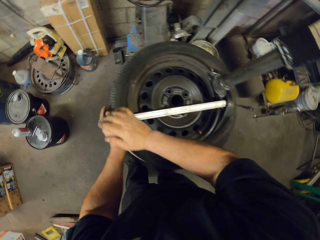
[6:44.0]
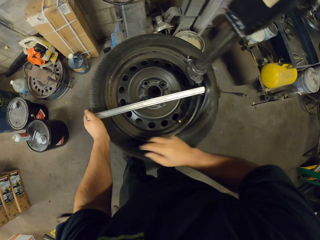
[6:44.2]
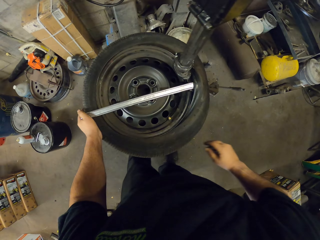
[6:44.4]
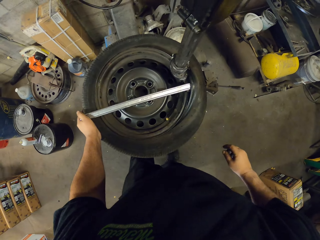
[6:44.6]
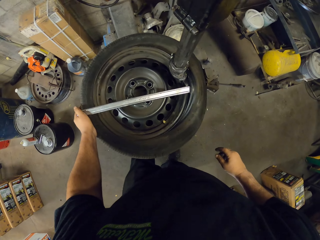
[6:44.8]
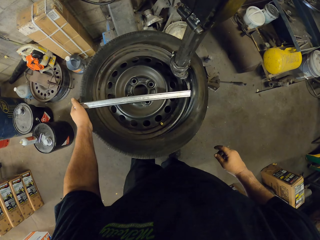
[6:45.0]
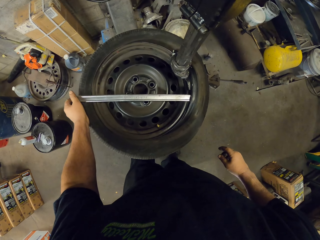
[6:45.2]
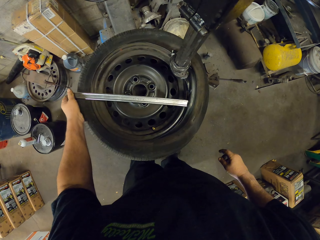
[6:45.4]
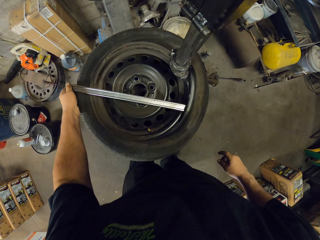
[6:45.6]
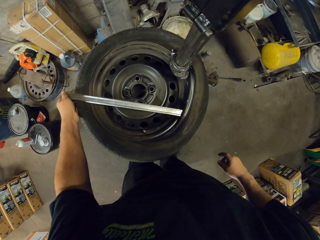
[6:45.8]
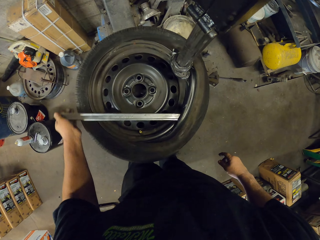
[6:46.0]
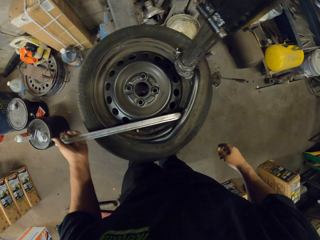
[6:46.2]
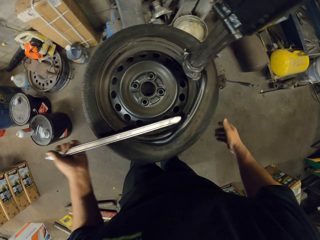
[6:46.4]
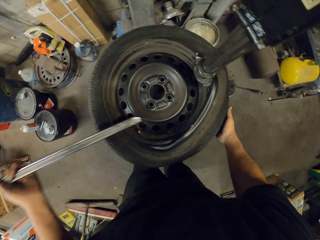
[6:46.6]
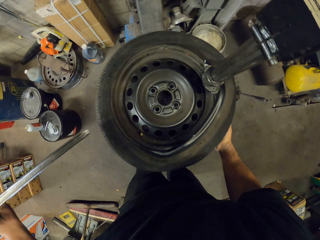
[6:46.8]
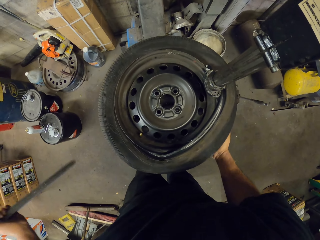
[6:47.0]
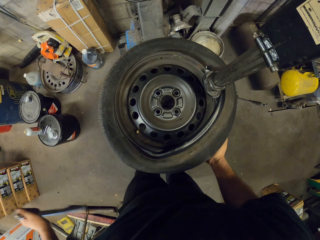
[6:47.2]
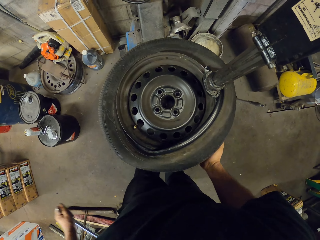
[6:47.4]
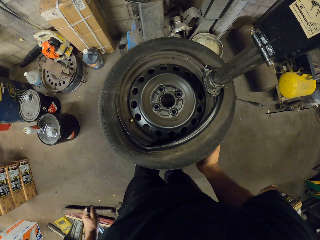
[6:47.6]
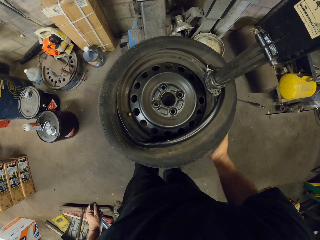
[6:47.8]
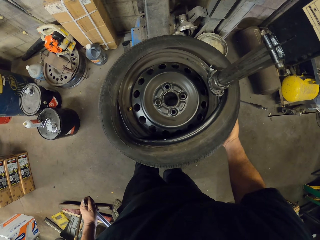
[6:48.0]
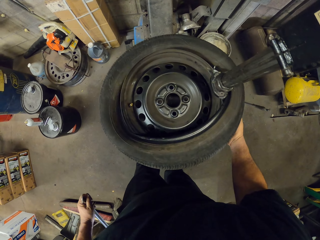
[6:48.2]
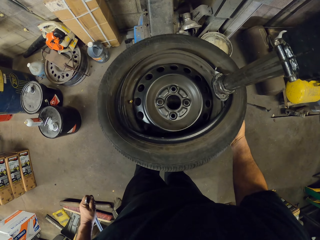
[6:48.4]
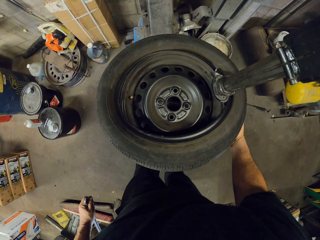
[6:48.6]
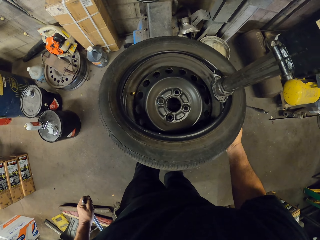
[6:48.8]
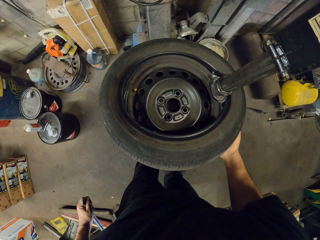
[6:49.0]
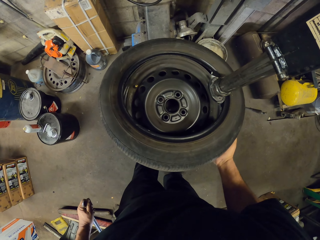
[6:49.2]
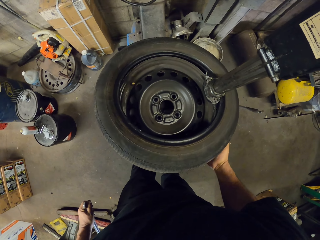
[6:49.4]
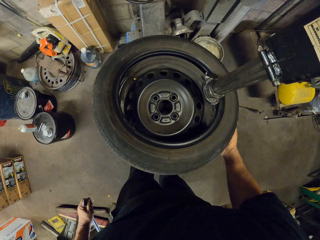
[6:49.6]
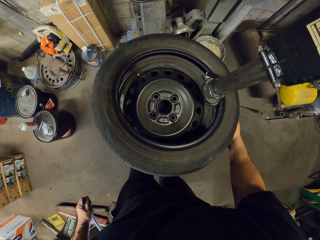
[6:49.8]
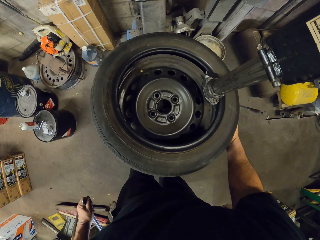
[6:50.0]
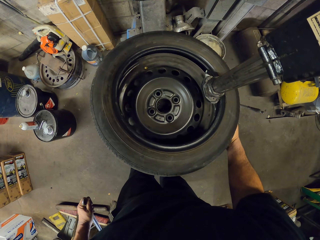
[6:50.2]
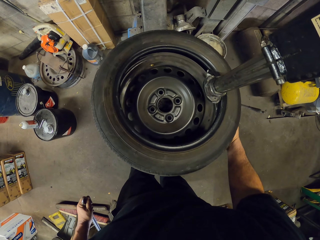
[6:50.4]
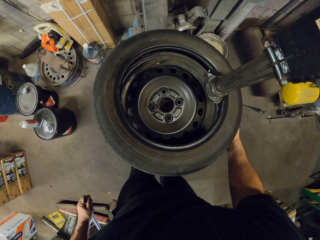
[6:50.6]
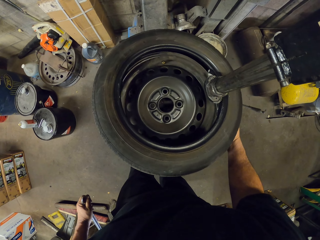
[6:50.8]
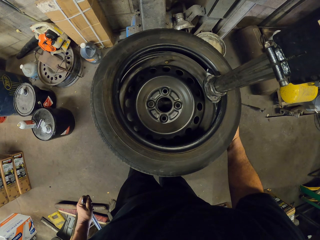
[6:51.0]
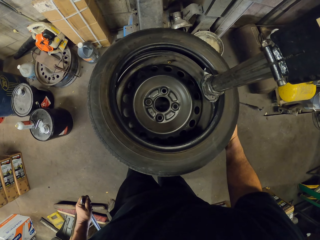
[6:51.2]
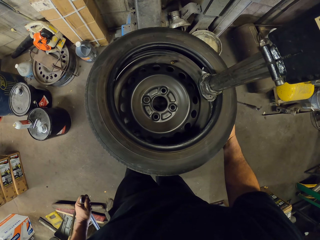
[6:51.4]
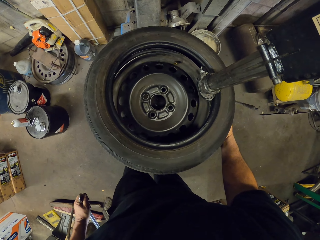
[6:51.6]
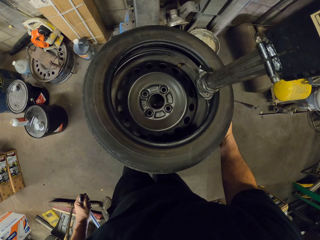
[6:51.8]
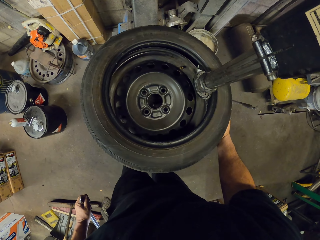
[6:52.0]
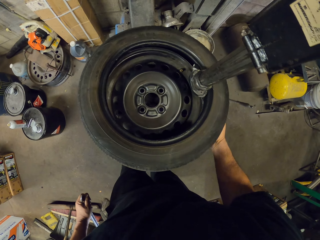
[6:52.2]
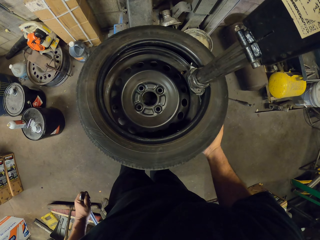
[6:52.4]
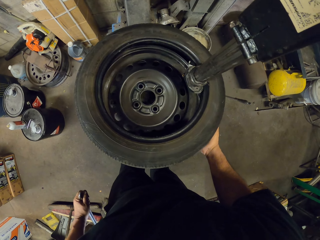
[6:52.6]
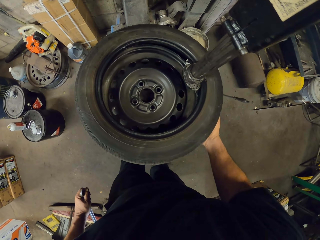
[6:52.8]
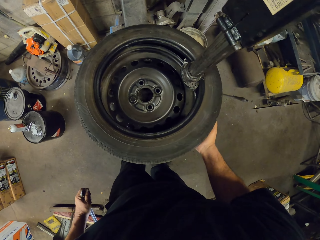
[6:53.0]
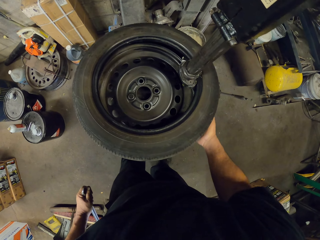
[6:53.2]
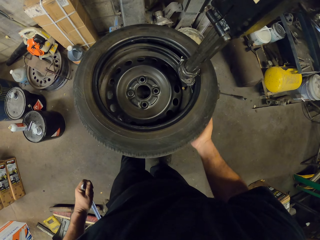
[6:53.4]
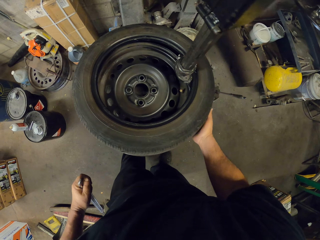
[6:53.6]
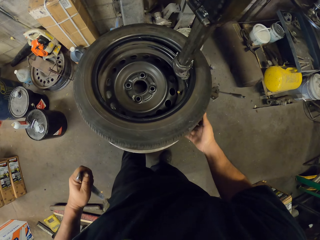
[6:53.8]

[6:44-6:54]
The camera wearer removes the rim from the tire with a machine. They rotate the tire.

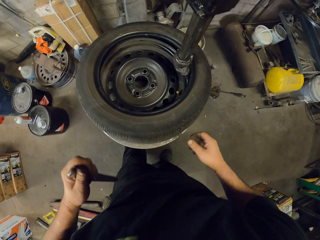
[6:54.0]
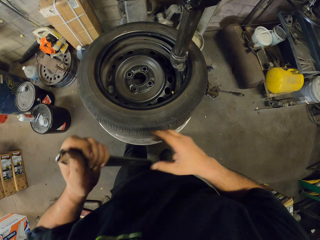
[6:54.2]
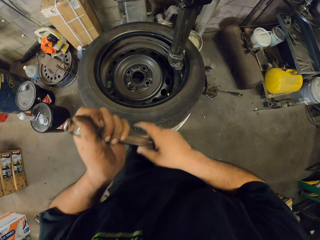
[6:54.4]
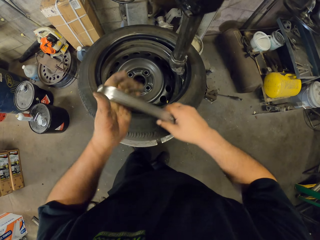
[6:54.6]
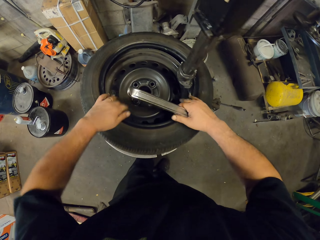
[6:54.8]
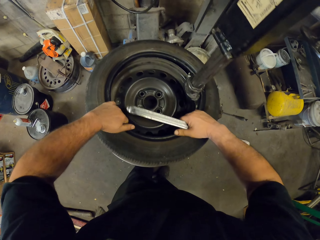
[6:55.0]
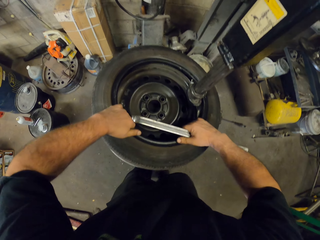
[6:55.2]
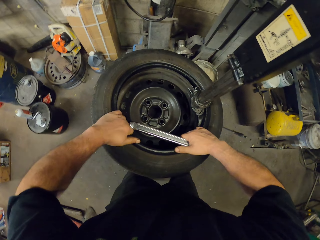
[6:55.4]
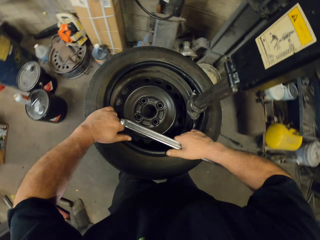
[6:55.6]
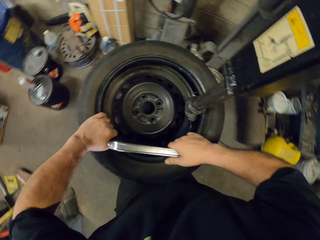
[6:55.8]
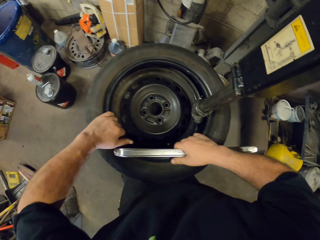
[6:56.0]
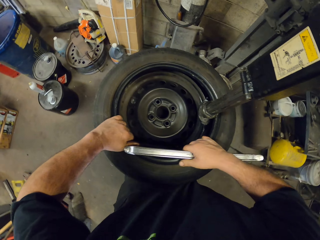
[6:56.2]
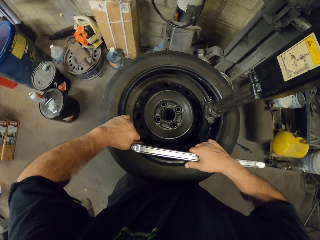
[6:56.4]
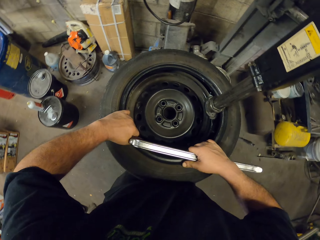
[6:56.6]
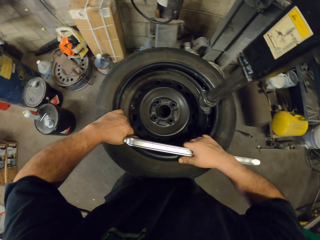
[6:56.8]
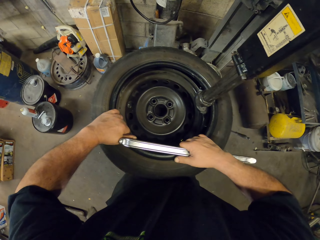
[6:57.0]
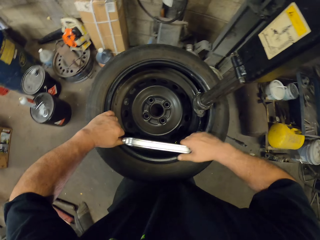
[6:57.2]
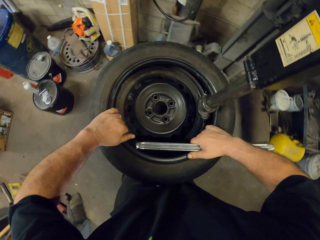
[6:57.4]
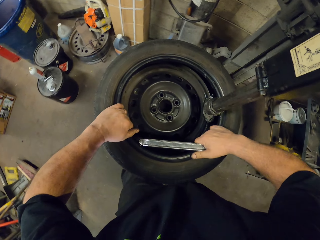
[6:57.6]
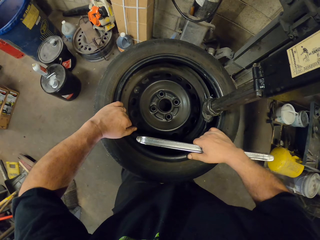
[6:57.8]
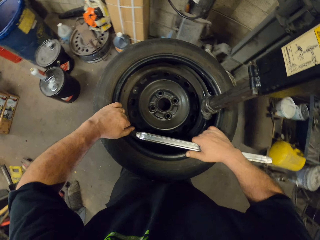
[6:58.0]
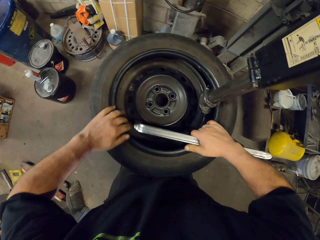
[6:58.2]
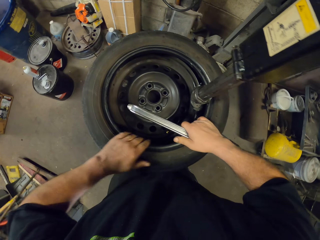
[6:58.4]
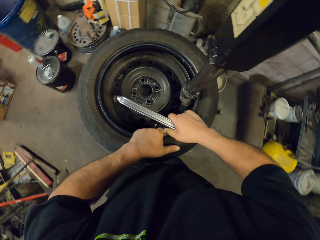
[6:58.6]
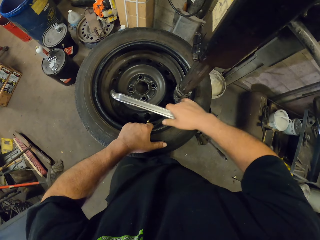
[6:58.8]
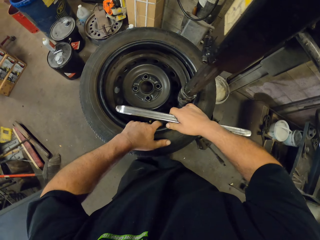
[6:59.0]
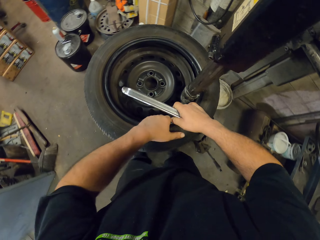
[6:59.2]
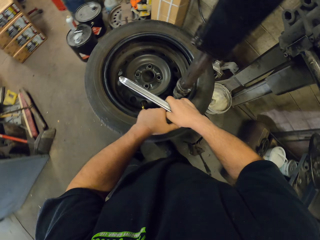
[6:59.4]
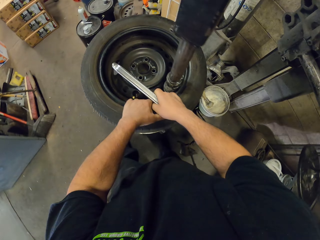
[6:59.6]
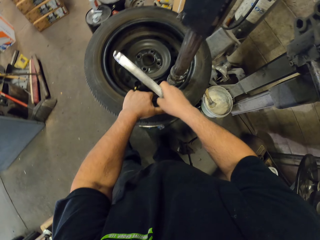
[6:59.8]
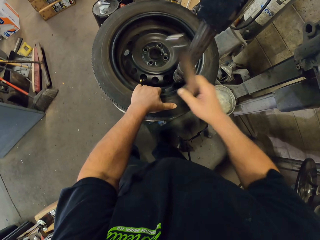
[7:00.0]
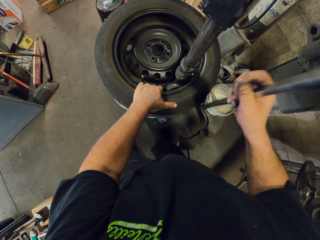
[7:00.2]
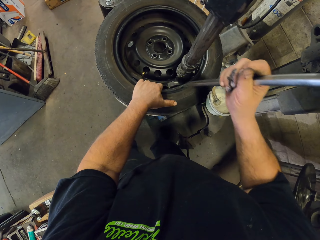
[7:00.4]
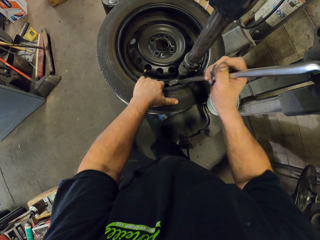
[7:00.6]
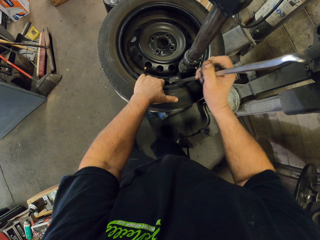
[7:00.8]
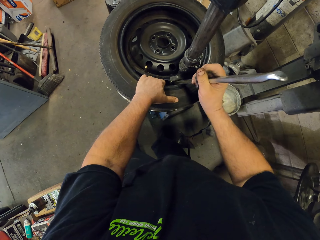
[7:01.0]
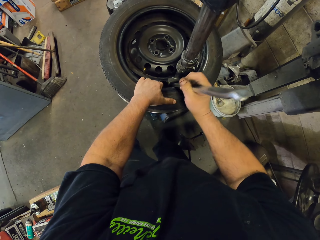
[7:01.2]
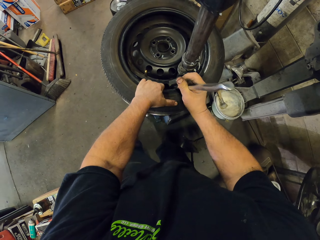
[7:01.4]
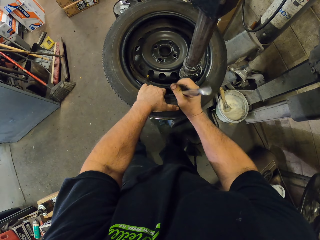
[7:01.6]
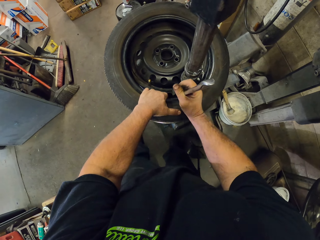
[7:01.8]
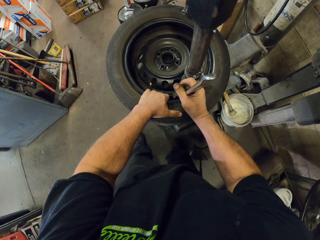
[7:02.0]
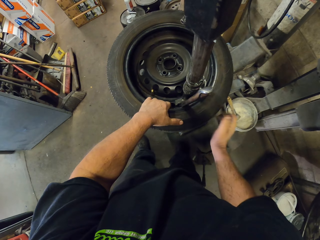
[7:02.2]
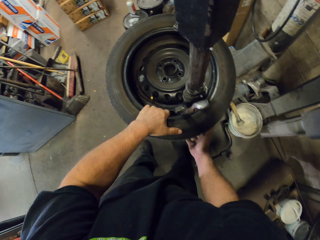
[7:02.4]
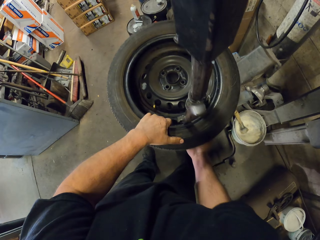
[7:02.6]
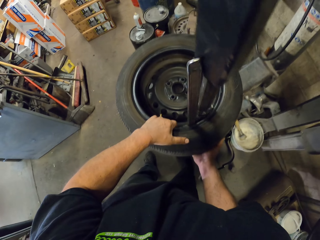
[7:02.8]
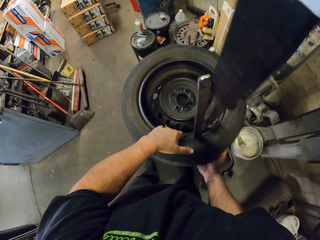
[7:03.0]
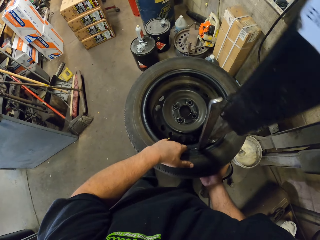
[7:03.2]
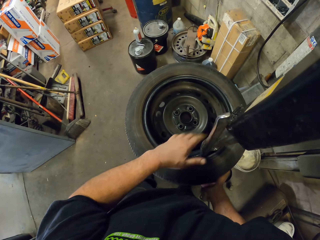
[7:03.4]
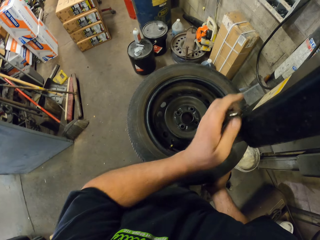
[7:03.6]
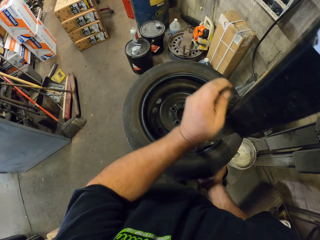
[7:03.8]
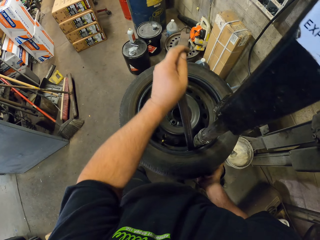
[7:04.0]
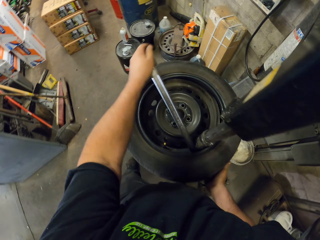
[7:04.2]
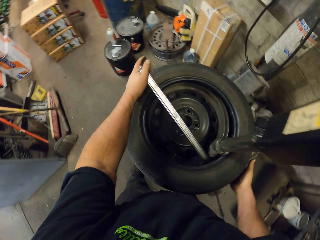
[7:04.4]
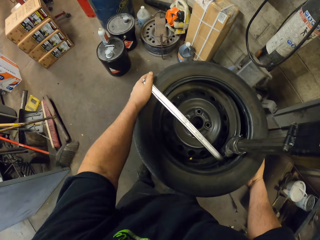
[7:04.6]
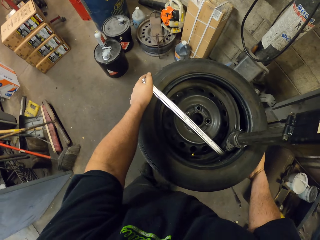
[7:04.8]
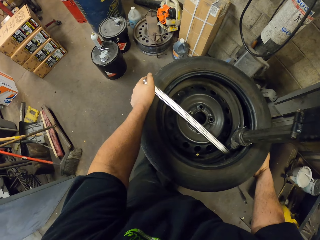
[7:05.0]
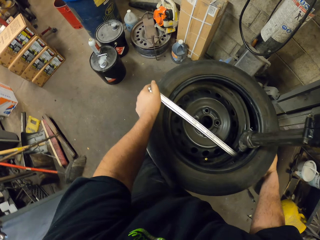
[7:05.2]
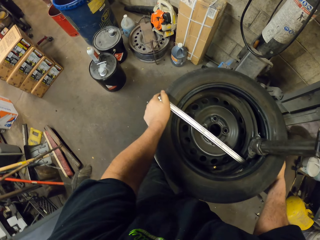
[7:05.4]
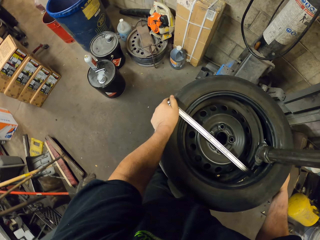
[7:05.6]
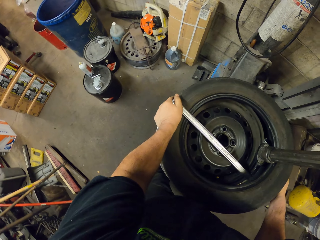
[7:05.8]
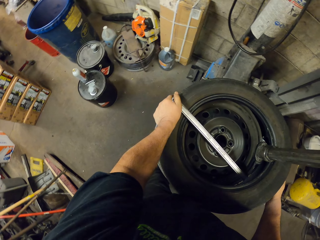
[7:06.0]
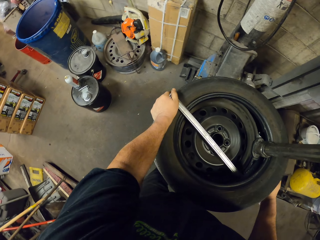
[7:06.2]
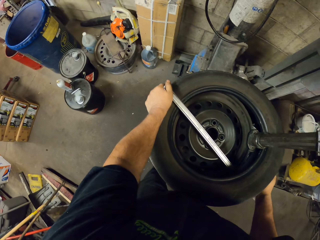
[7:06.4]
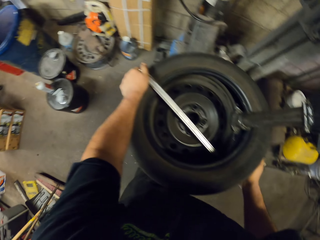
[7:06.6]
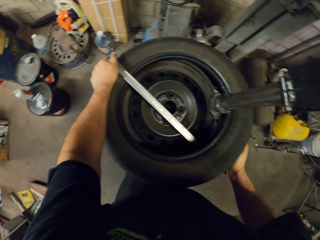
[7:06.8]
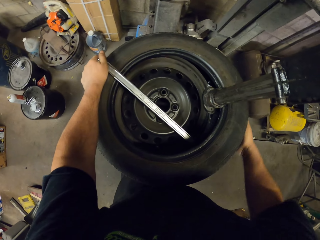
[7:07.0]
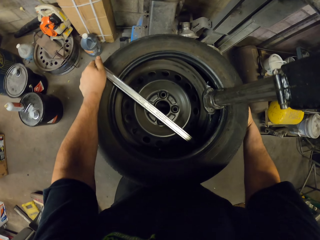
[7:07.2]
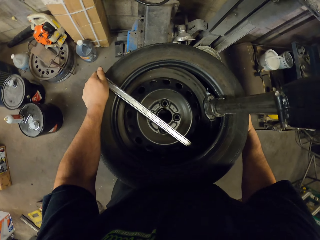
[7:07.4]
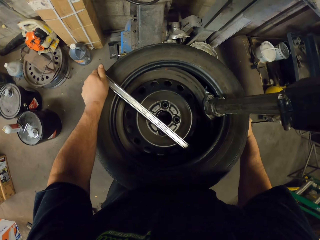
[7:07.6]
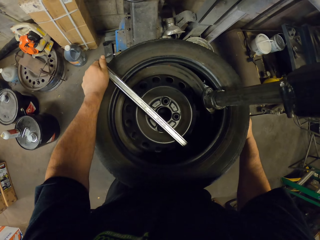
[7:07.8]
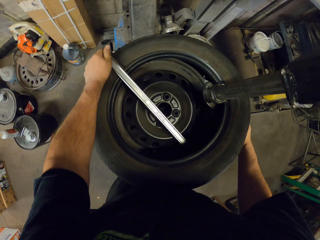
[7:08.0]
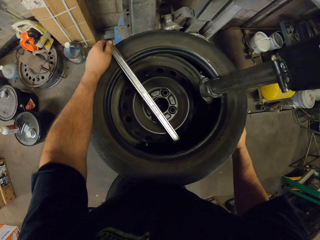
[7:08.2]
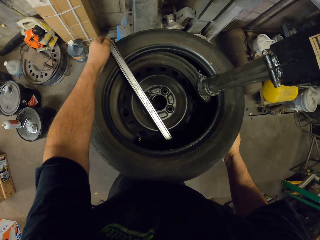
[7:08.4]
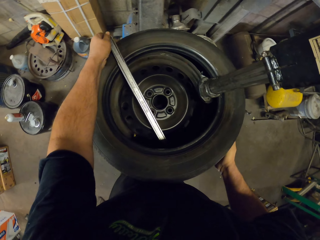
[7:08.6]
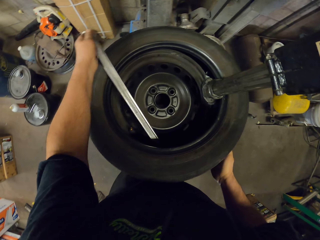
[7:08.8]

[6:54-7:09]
The camera wearer puts a metal on the rim. They remove the tire from the rim with hands. They put the metal on the rim. They remove the rim from the tire with a machine.
